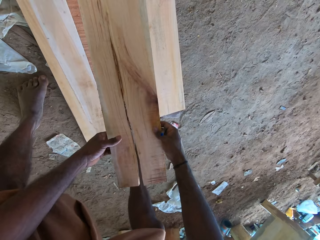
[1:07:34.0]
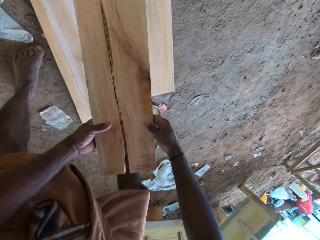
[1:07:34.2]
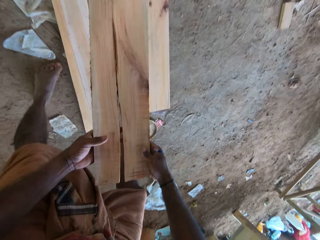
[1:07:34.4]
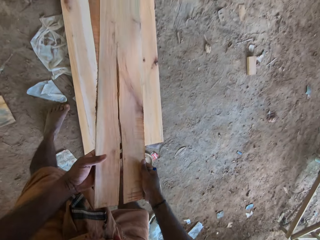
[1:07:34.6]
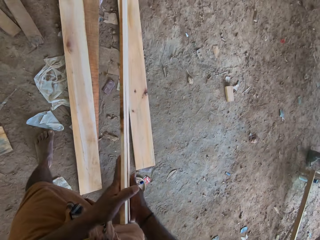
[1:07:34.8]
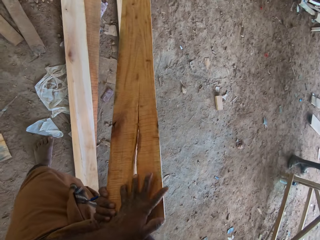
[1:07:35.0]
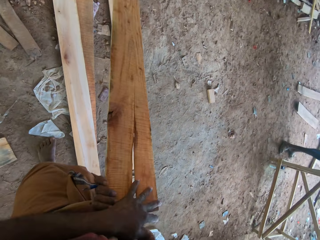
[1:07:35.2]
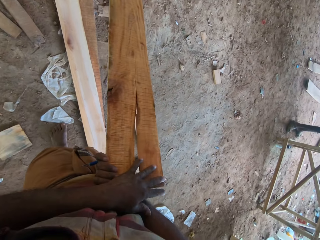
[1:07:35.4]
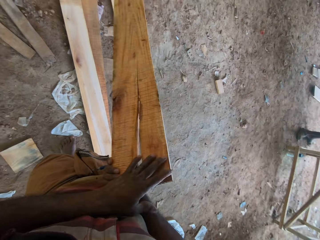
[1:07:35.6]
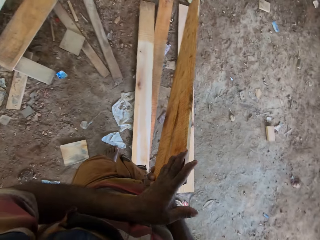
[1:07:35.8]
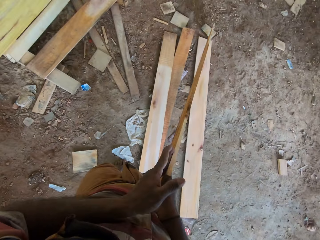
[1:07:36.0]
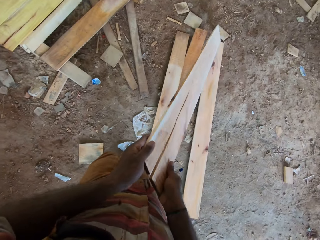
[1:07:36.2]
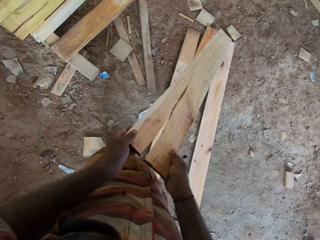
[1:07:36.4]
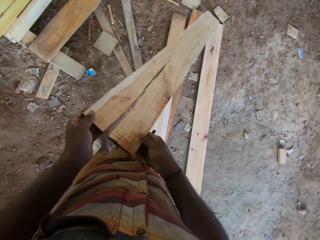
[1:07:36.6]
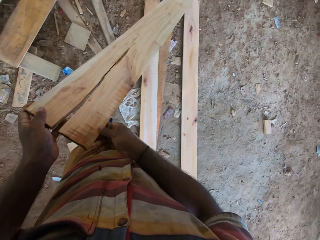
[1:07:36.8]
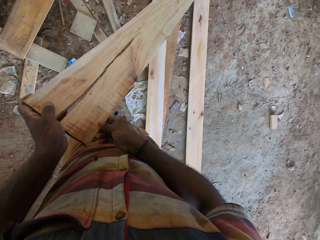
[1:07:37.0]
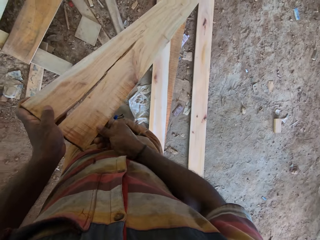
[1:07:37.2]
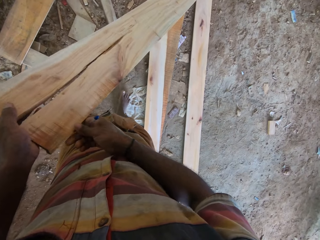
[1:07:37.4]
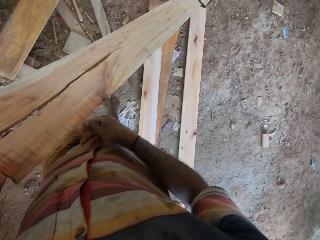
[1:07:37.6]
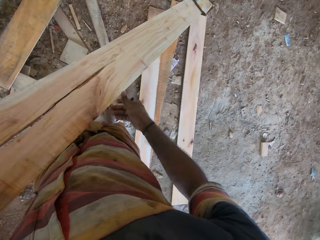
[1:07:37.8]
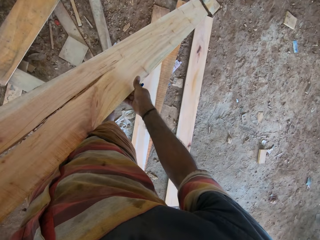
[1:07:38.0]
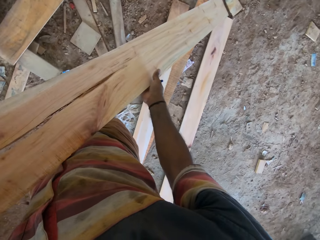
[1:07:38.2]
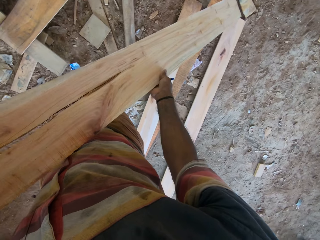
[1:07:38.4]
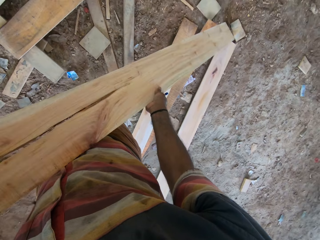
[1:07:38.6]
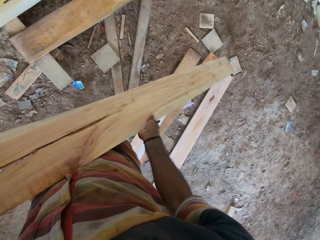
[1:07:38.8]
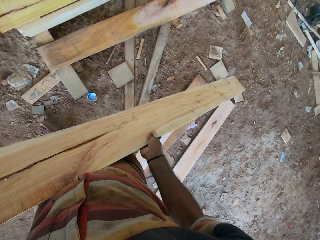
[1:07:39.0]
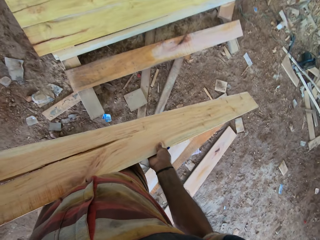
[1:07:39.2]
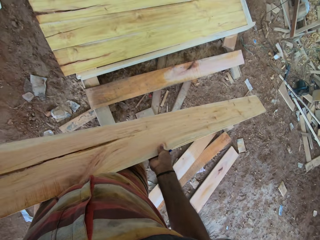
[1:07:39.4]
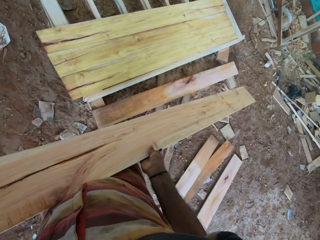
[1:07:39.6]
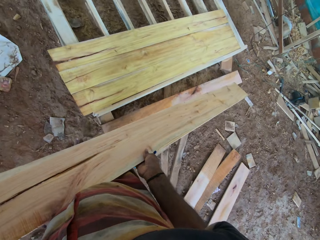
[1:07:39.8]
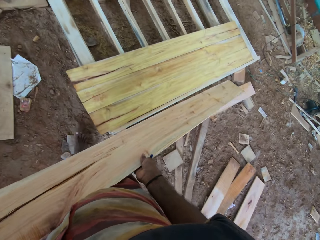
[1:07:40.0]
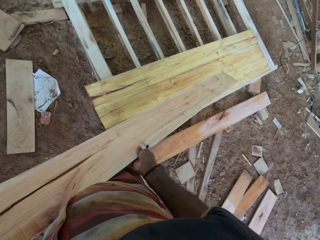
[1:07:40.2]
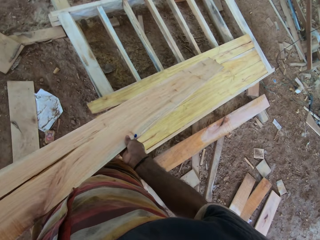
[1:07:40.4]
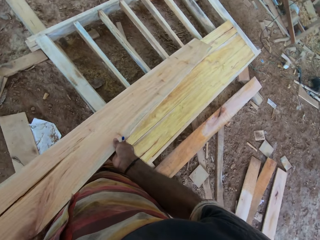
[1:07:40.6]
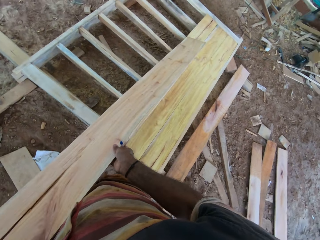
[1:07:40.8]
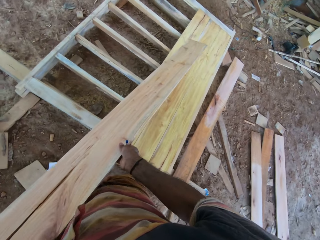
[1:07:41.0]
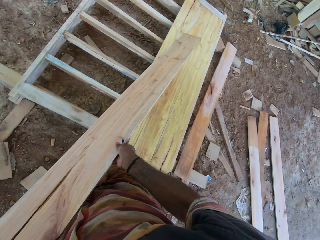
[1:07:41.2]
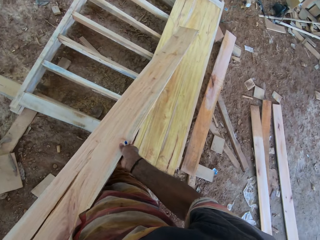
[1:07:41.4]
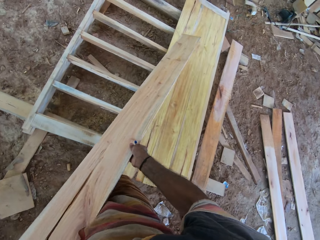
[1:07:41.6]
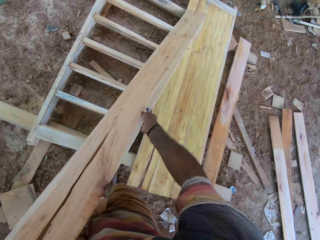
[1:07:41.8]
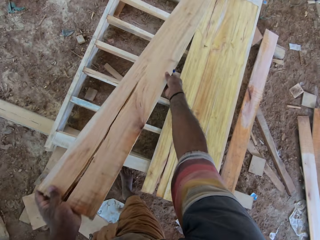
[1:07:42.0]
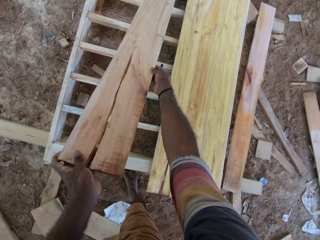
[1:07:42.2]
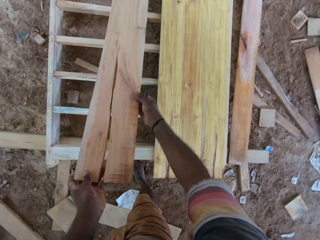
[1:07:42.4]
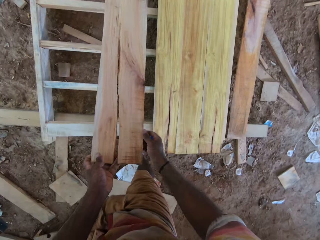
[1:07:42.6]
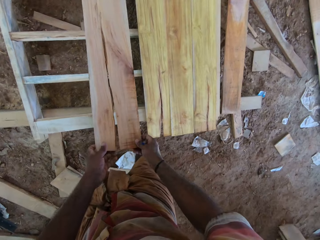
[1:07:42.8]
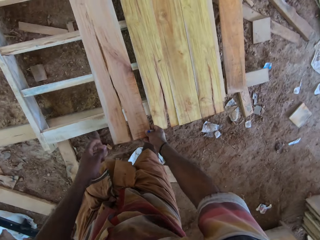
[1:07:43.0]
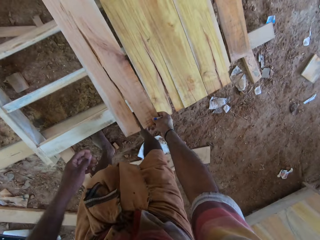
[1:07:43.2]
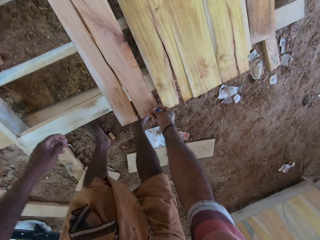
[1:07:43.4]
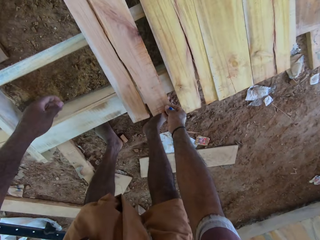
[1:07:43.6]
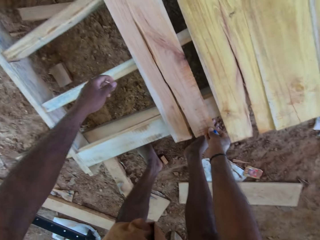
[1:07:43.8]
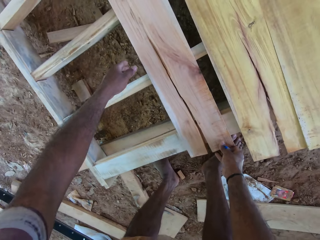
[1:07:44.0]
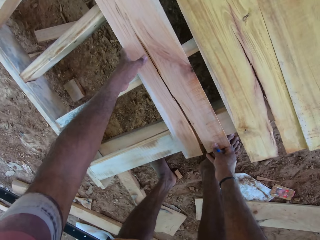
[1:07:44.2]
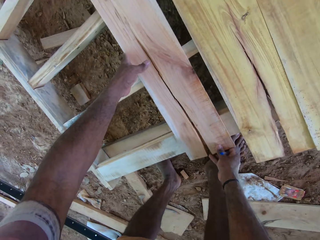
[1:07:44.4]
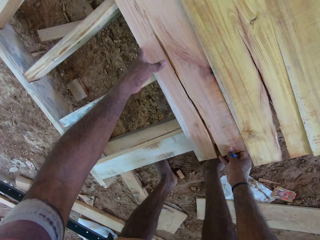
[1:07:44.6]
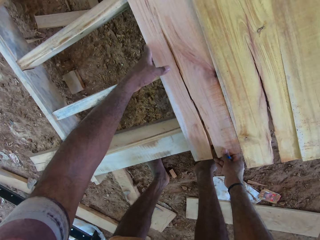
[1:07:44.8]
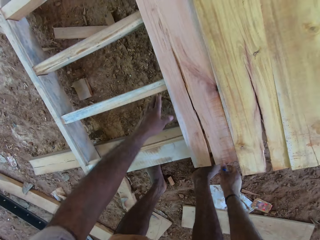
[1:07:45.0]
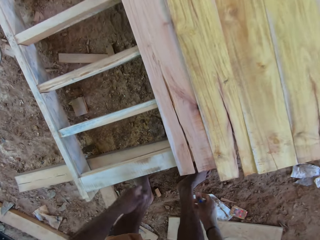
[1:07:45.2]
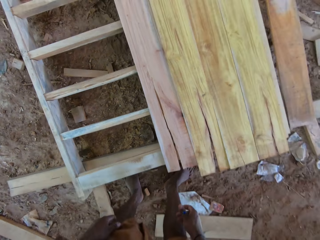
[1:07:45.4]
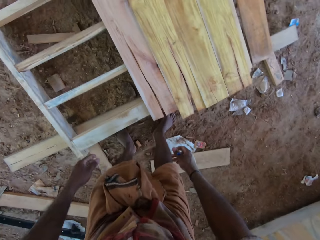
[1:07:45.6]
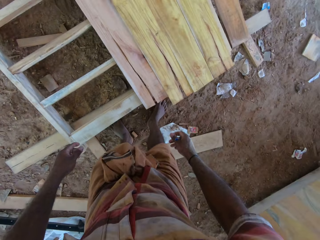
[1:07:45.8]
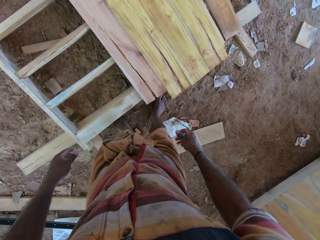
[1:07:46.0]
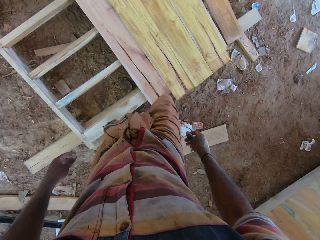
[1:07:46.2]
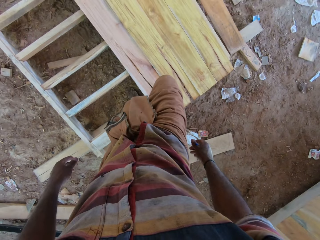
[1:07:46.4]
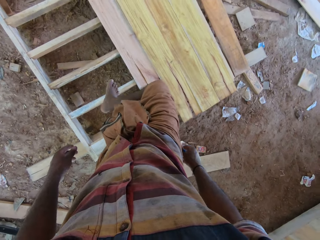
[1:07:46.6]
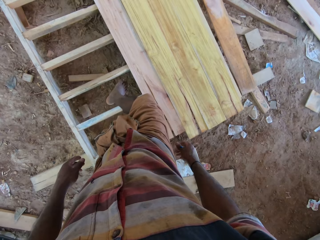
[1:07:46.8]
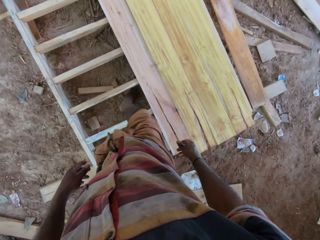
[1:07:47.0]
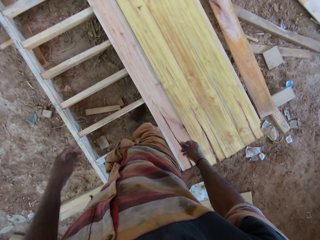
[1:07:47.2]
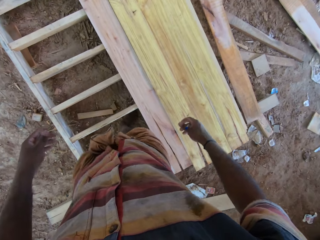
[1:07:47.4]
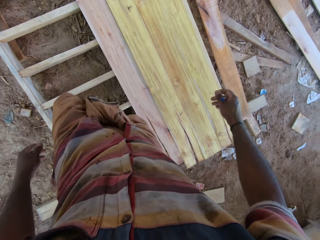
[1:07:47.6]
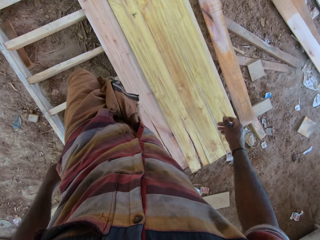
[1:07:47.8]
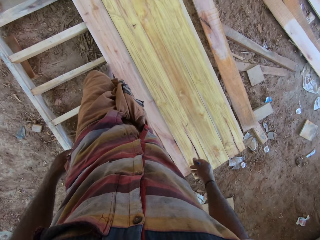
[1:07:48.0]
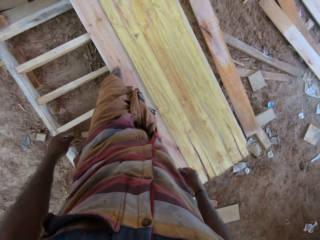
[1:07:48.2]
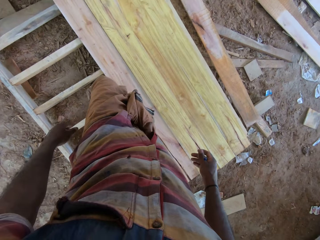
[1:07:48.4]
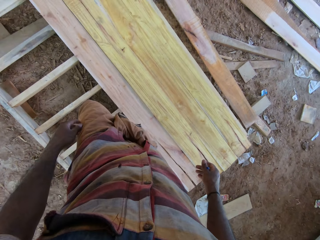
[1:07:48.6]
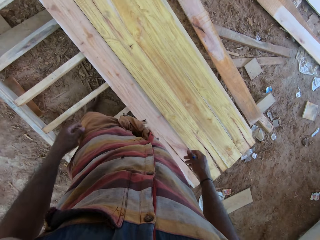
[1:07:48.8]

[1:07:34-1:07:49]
The camera wearer turns the wood. They look at the wood. They lift the wood. They carry the wood. They walk around. They place the wood on the frame. They rise up. They step inside the pallet.

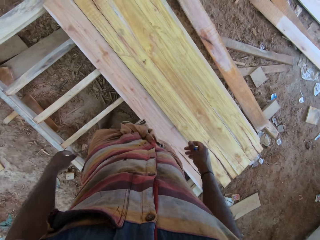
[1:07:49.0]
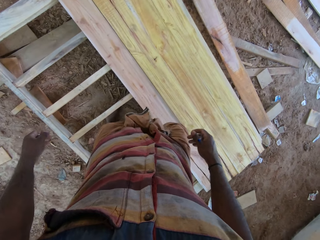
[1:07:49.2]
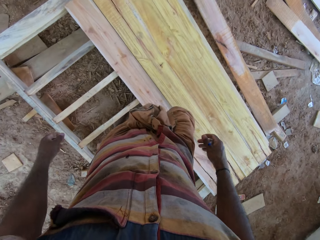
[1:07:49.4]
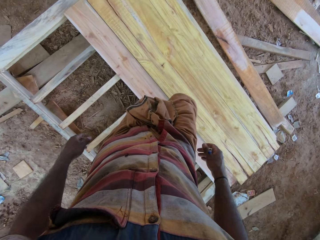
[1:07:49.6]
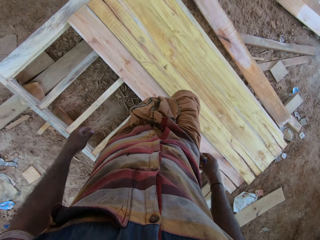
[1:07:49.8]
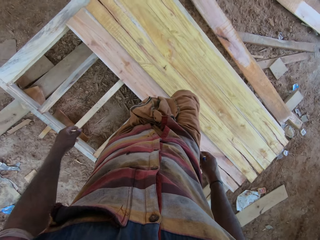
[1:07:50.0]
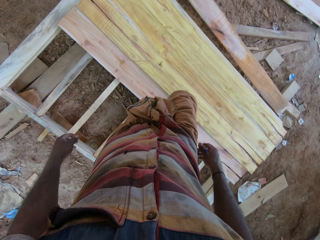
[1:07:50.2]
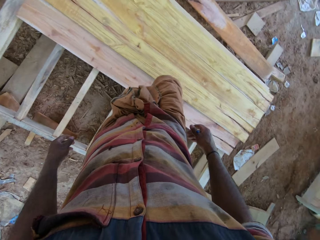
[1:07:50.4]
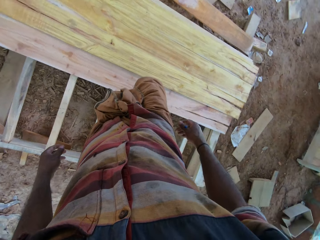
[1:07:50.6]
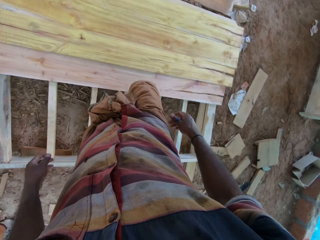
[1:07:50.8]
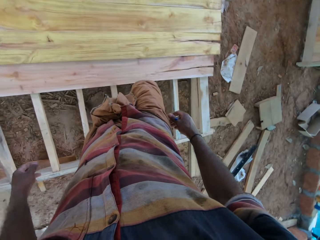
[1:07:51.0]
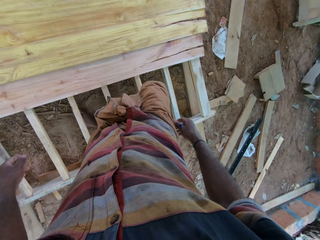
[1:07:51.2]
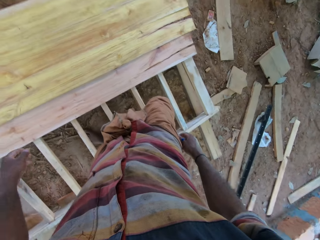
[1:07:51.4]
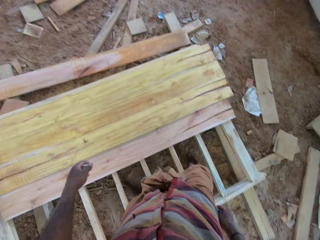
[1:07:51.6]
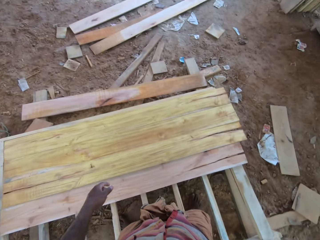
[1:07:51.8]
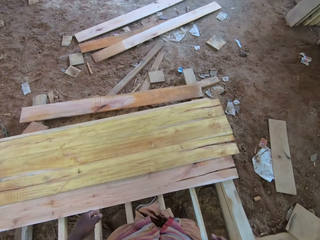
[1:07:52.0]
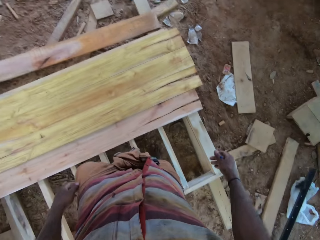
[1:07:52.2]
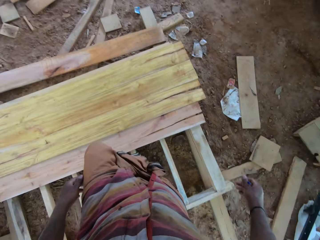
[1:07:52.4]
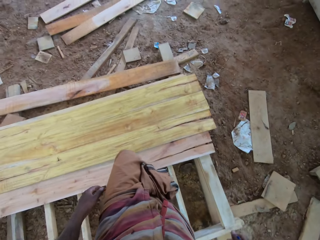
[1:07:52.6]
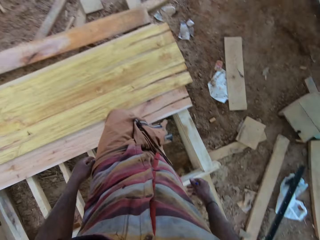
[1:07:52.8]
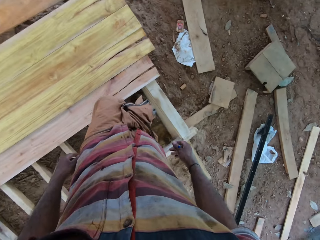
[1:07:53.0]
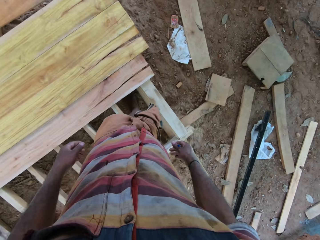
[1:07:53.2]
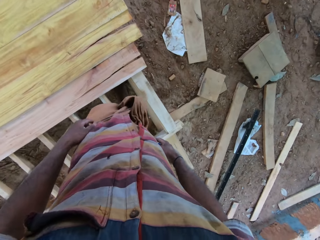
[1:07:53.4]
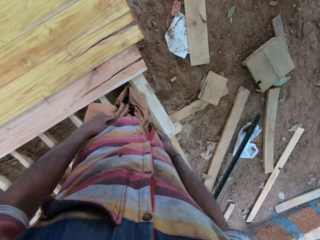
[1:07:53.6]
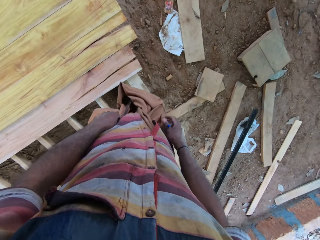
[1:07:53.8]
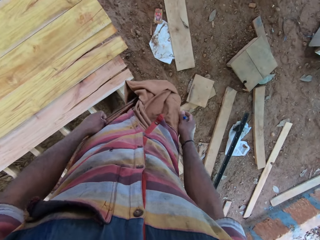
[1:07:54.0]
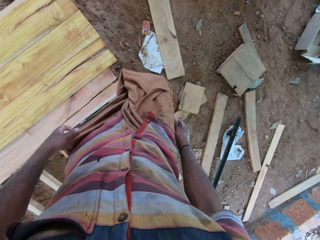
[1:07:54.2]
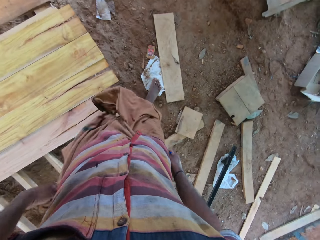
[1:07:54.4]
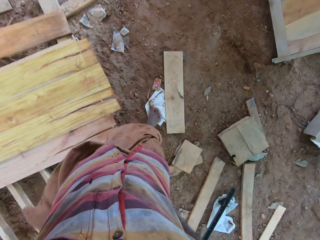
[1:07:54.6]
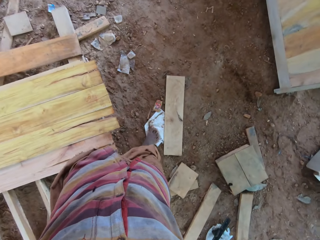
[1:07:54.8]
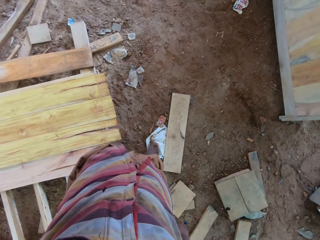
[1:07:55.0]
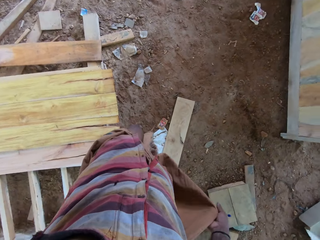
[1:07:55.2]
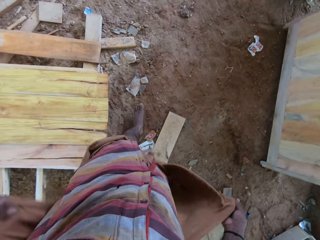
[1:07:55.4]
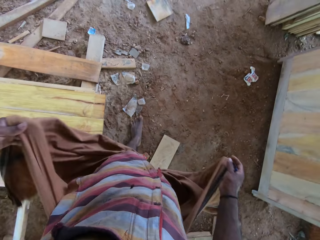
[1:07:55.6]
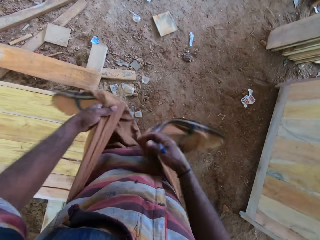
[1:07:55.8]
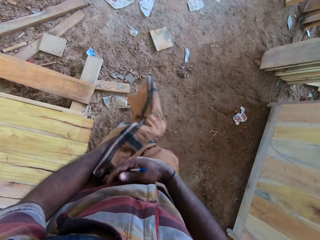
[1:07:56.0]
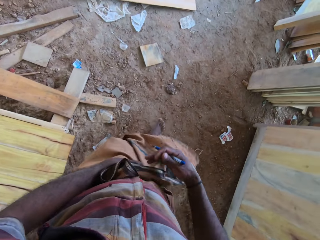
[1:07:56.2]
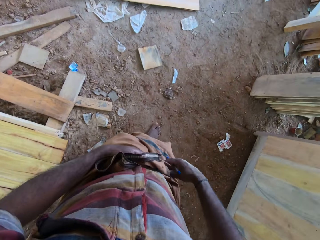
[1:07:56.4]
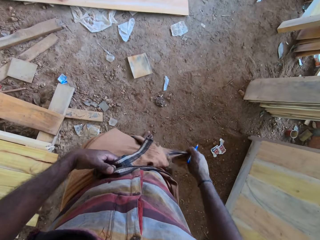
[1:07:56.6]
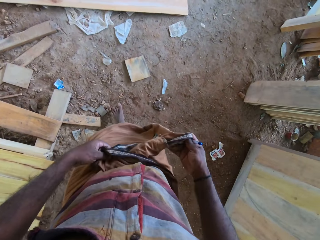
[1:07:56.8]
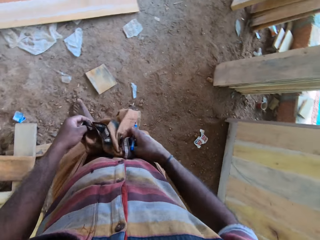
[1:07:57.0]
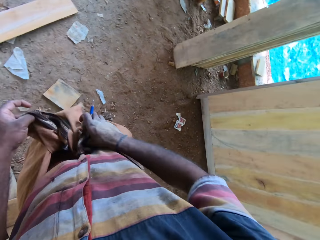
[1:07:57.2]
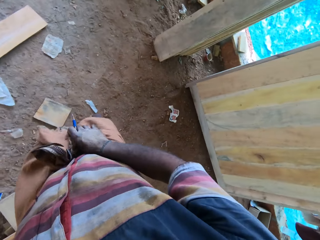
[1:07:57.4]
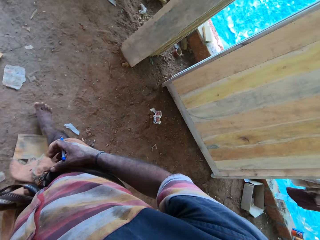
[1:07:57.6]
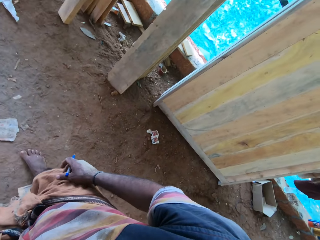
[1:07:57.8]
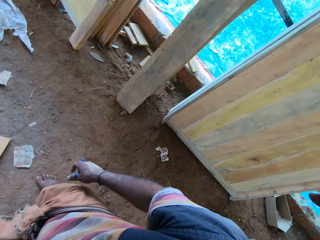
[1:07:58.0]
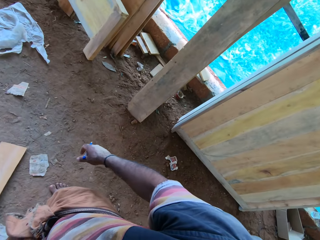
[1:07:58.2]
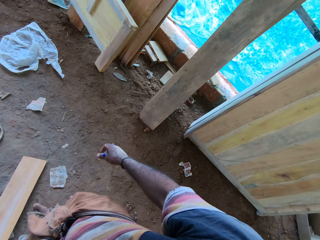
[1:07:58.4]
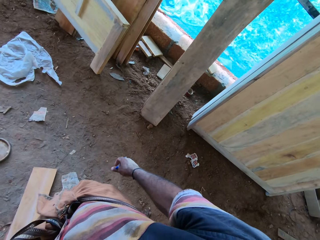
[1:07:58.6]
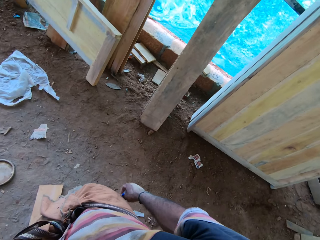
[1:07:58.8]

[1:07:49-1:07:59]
The camera wearer raises the right foot. They turn around. They move out of the pallet. They move on the ground. They put the cloth together. They adjust the cloth with both hands. They walk on the compound.
